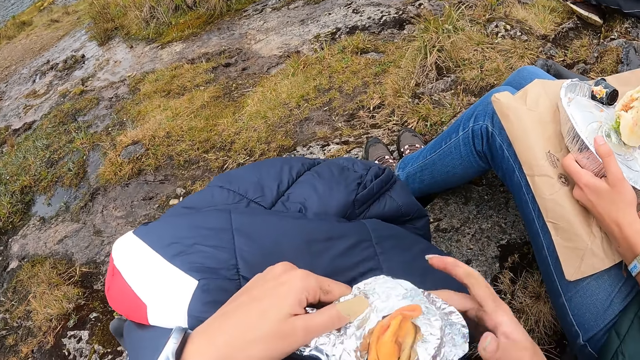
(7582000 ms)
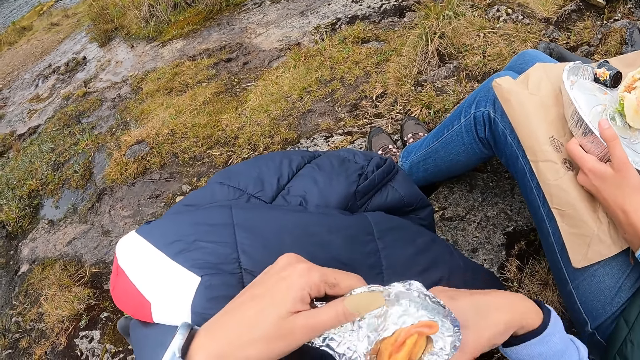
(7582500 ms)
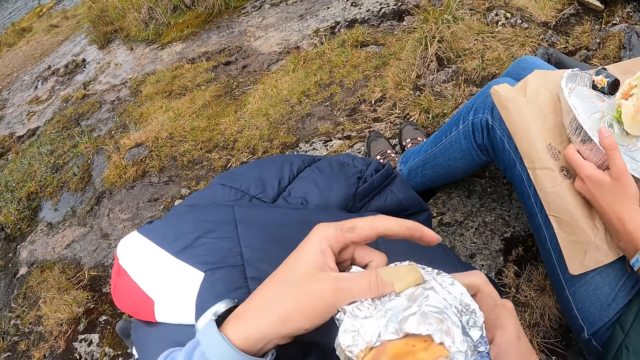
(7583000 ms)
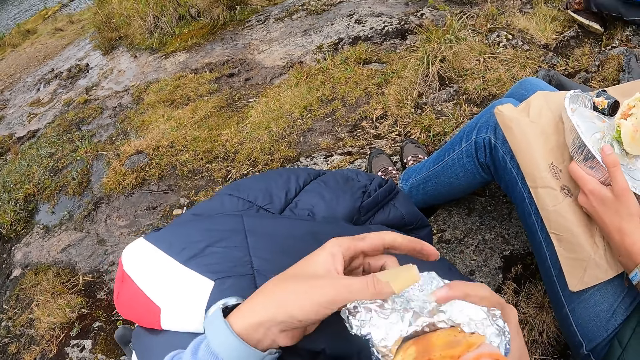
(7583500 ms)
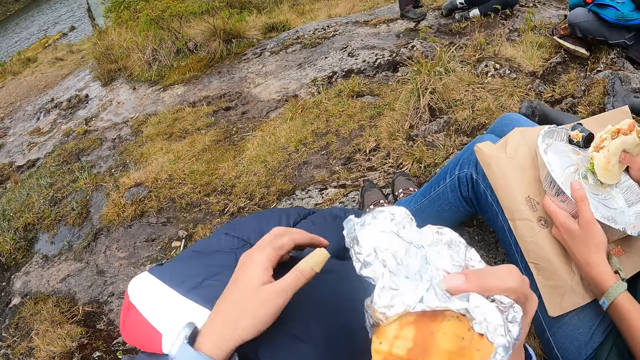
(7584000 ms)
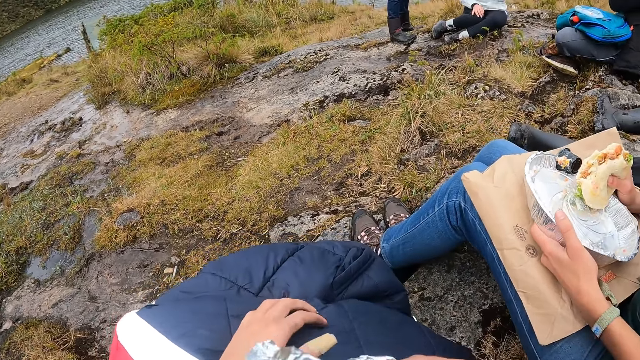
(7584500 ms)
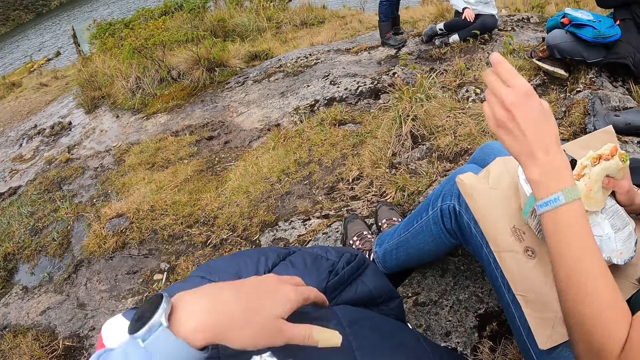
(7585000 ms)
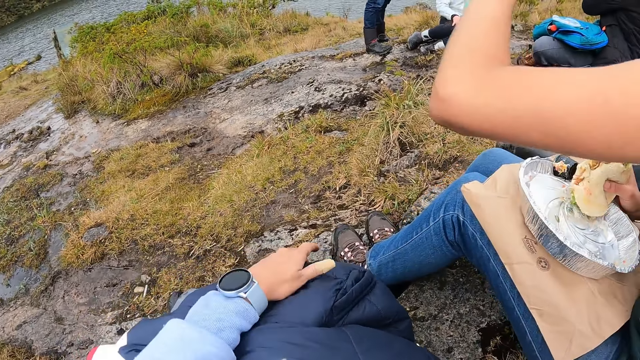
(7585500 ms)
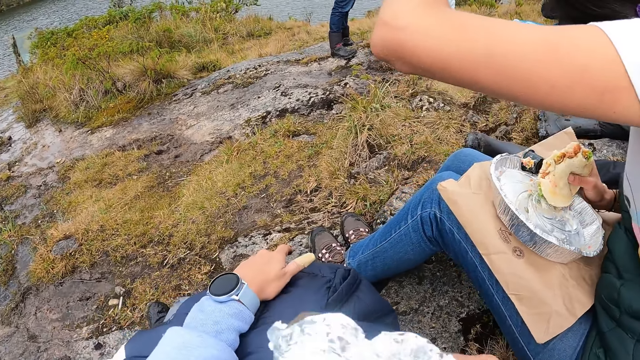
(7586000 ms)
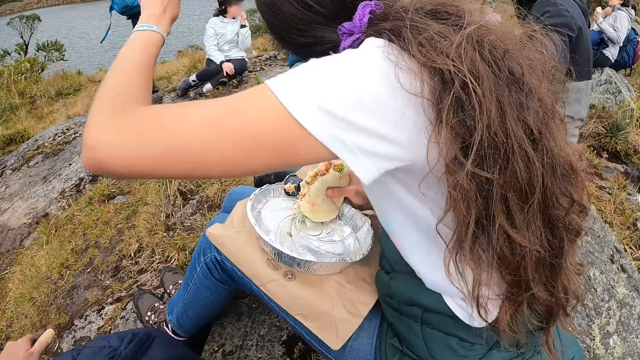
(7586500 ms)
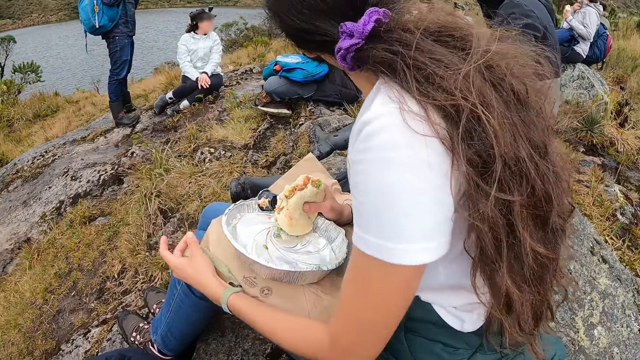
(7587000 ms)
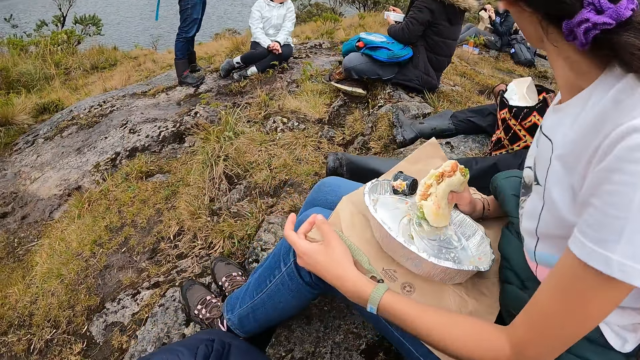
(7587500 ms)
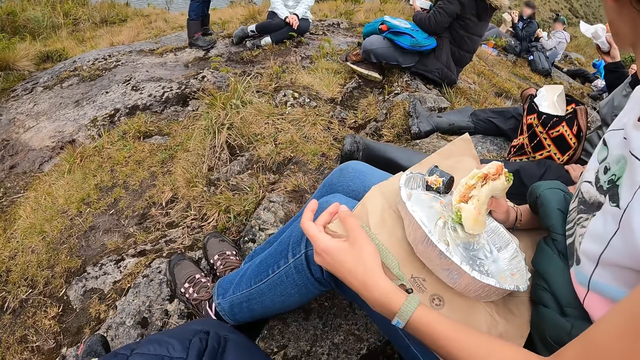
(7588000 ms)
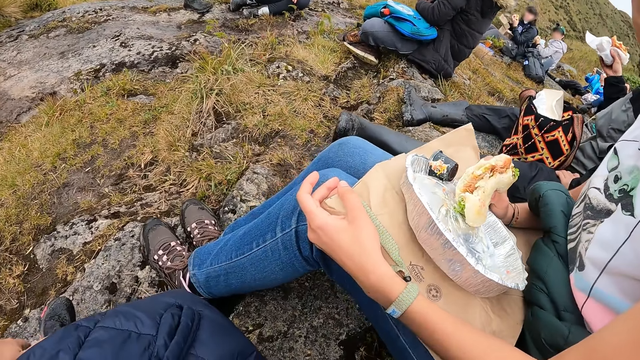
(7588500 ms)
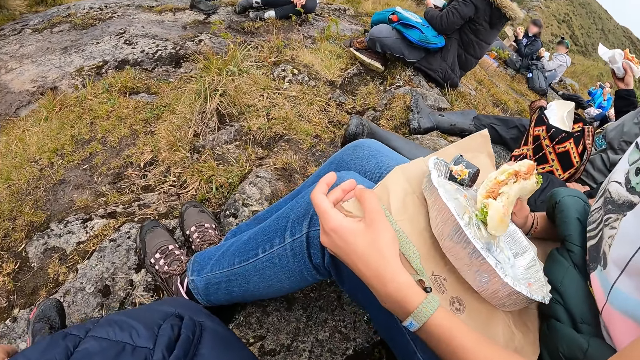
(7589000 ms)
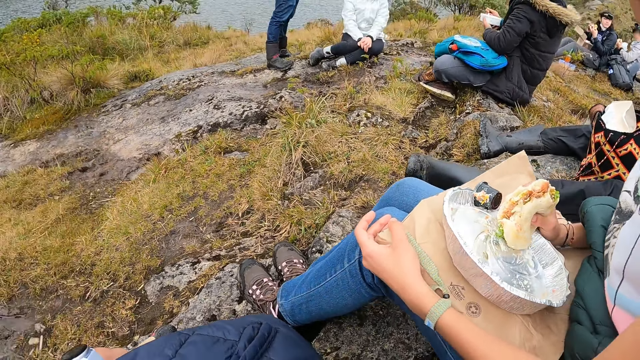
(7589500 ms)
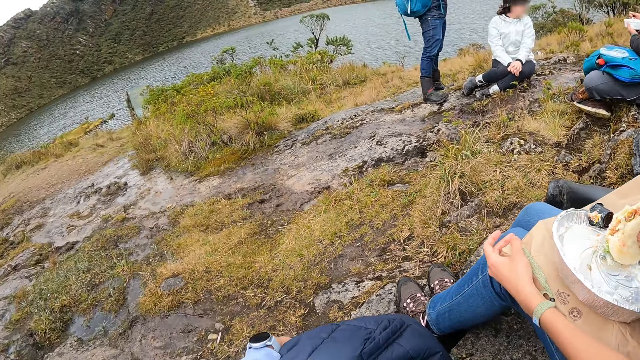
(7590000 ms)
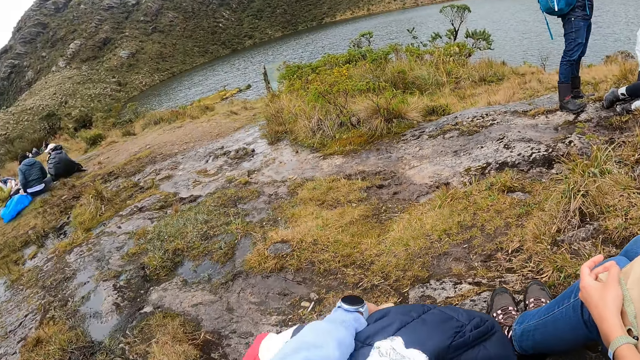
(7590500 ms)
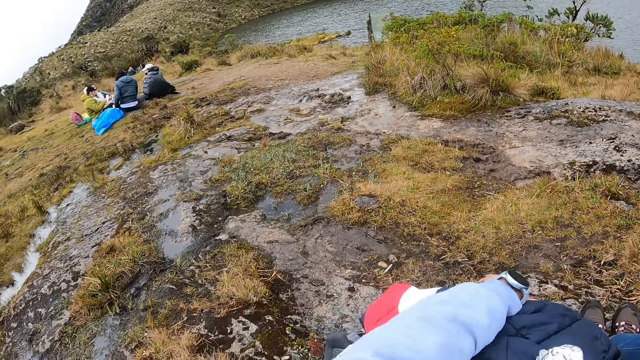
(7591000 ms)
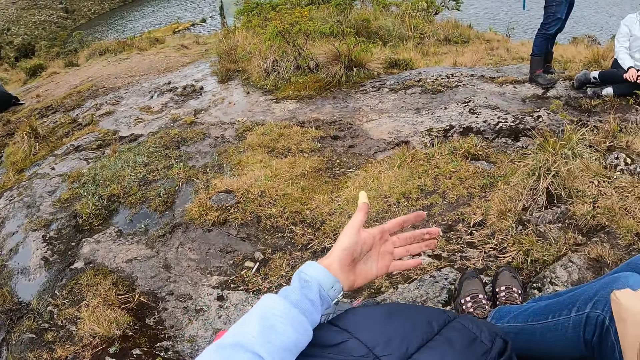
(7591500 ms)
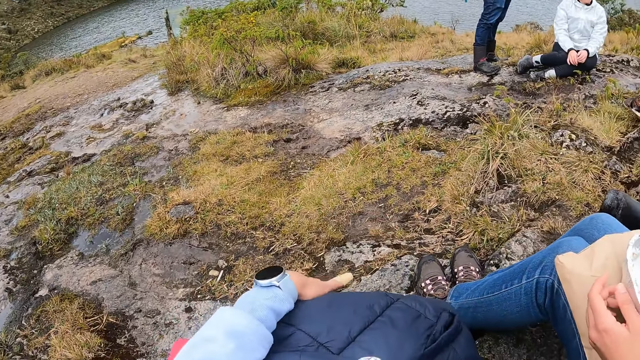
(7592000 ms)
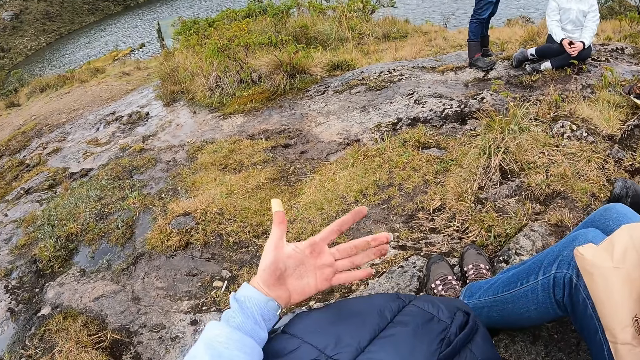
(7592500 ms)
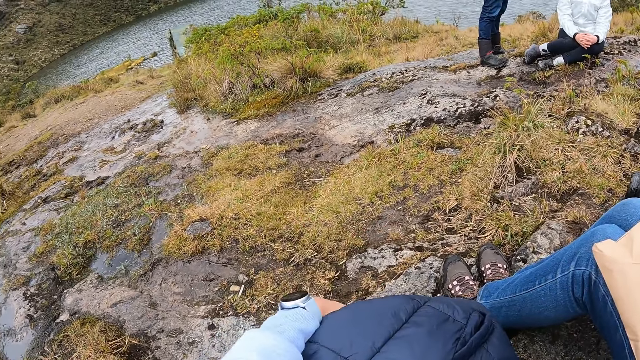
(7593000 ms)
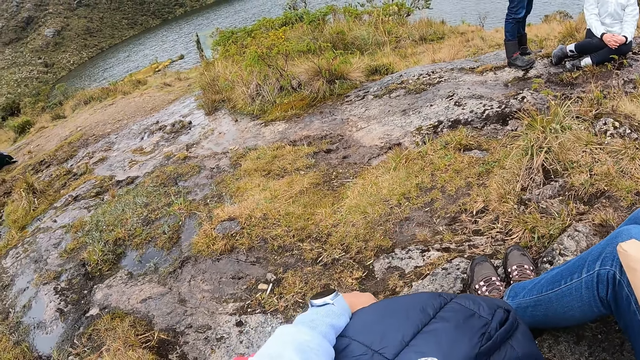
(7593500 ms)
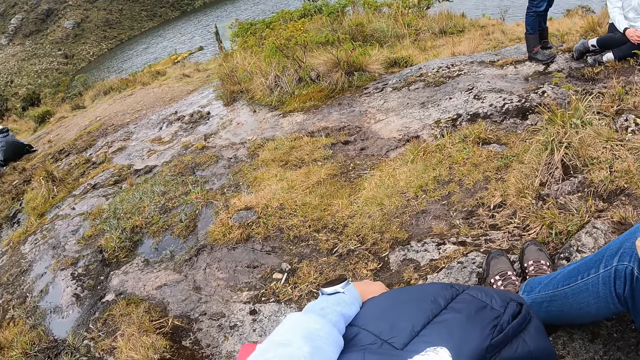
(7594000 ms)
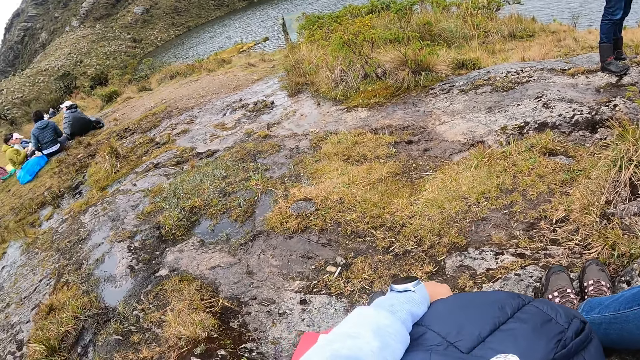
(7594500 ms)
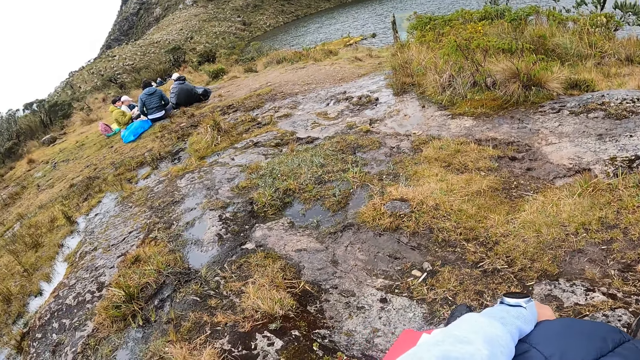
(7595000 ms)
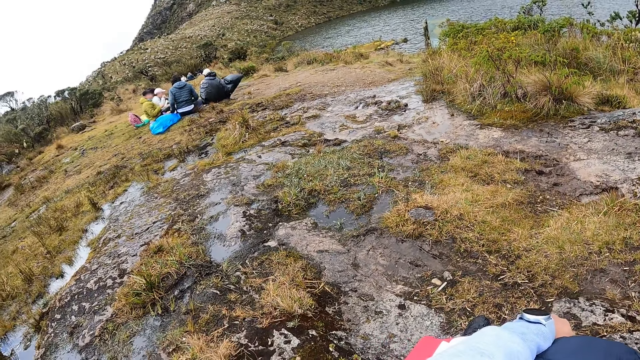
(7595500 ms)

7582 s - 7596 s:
The camera wearer eats a shawarma from the foil paper wrap with her right hand. The woman stretches her right hand forward. The woman holds a brown paper bag on her laps with her left hand. The camera wearer places her left hand on a winter coat on her legs. She stares at her hand.

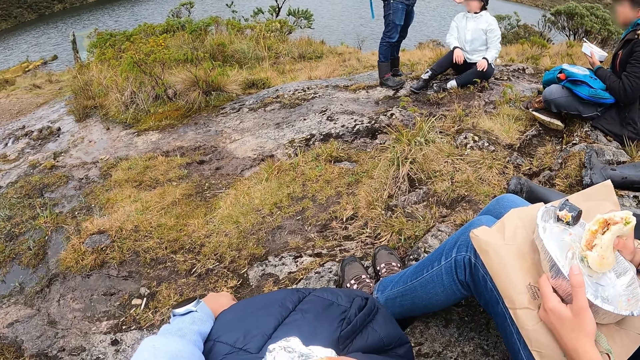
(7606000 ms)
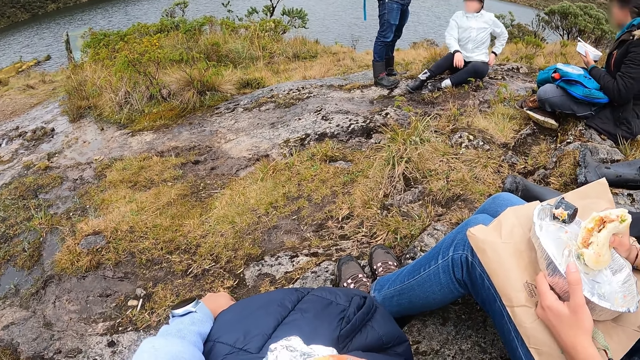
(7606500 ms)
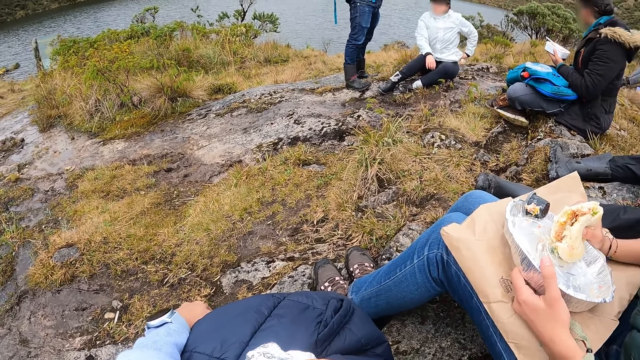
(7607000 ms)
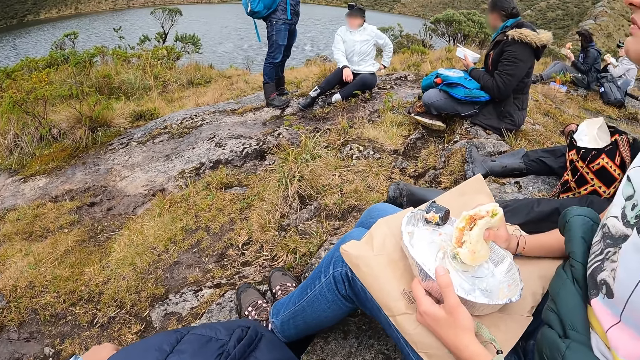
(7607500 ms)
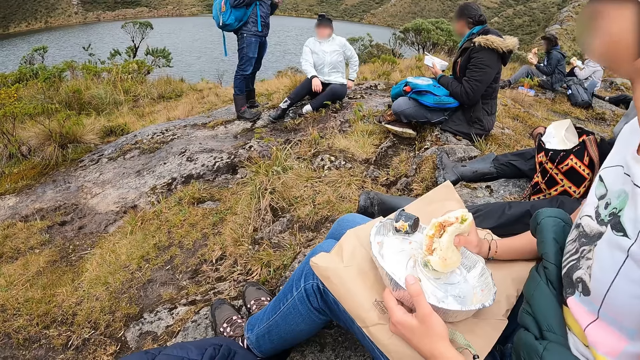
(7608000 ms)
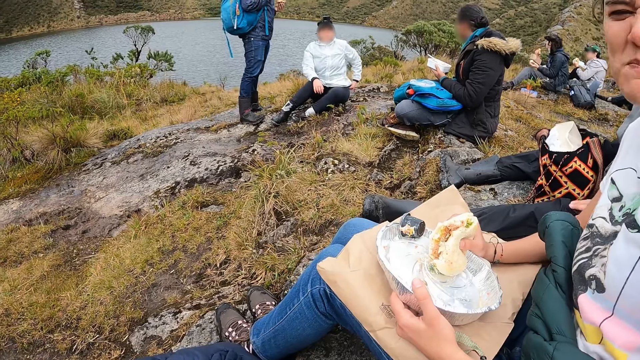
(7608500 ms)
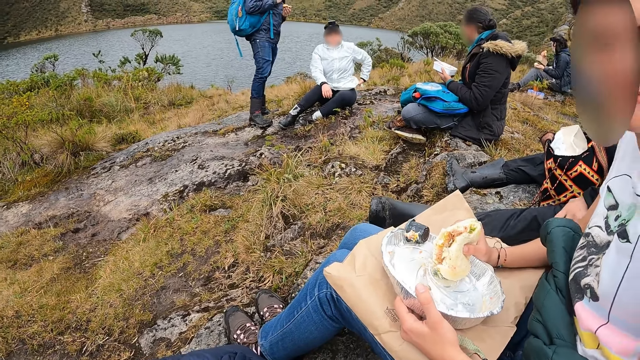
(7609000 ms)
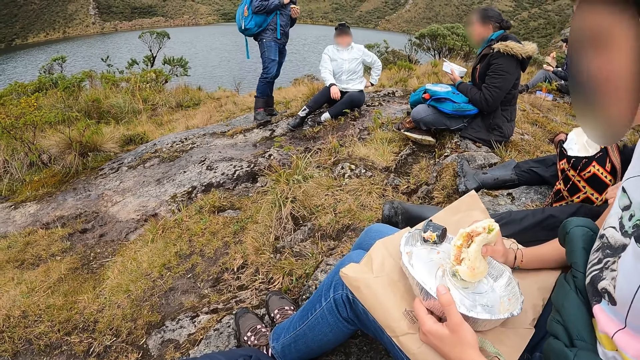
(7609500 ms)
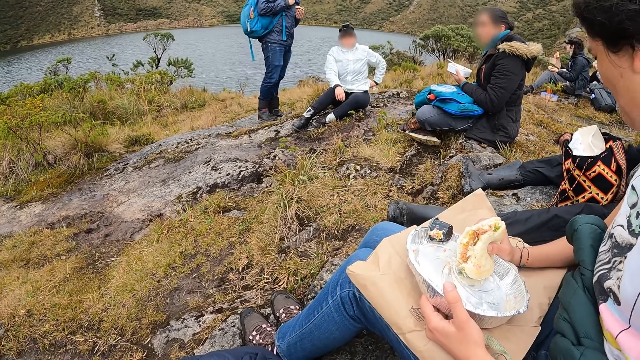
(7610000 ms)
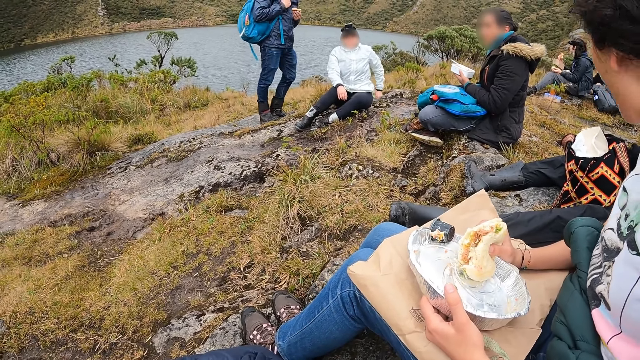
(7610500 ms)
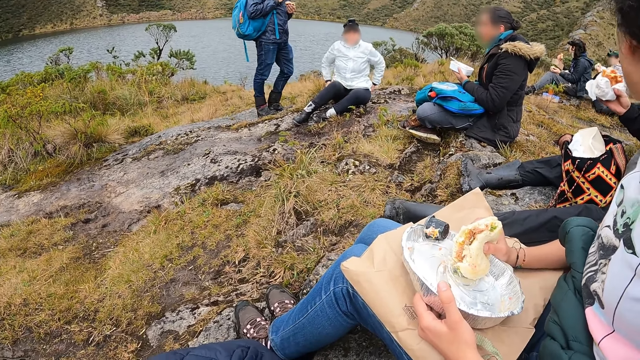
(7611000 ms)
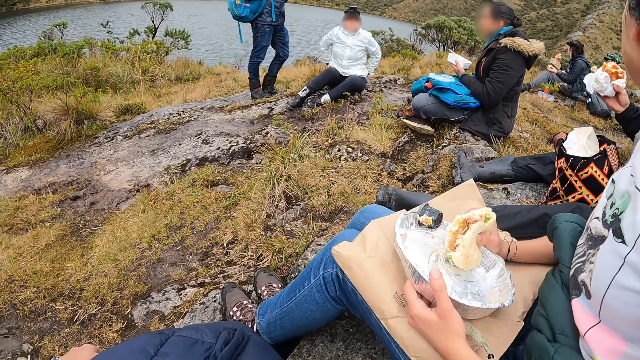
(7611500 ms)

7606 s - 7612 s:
A woman converses with the camera wearer. A man picks up a burger from the floor with his right hand.
